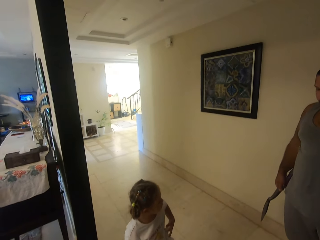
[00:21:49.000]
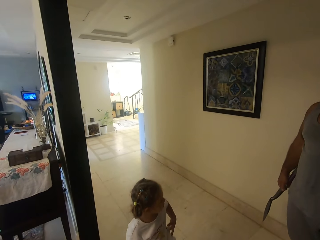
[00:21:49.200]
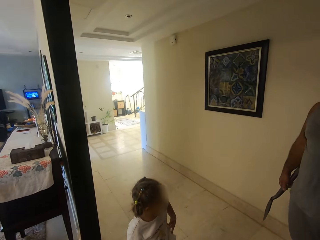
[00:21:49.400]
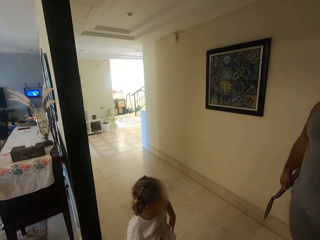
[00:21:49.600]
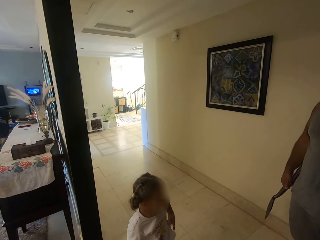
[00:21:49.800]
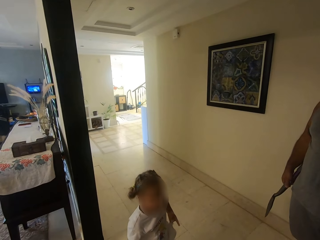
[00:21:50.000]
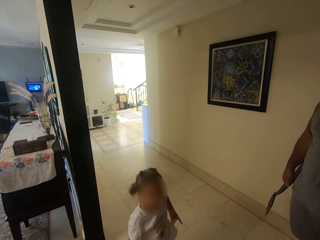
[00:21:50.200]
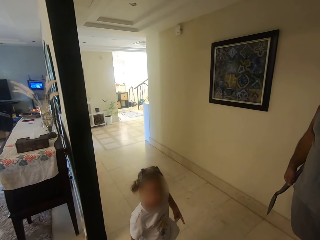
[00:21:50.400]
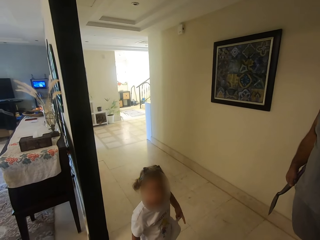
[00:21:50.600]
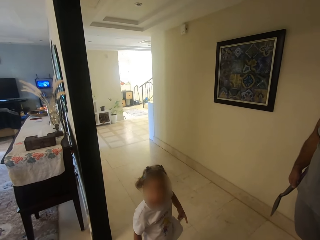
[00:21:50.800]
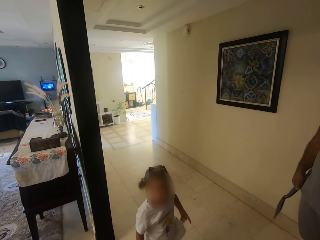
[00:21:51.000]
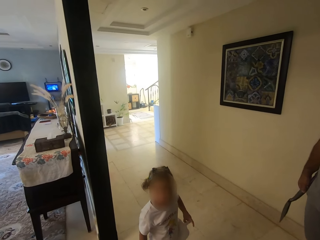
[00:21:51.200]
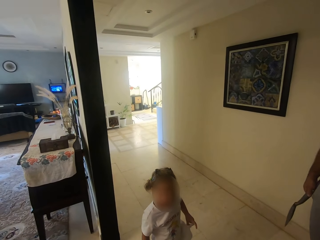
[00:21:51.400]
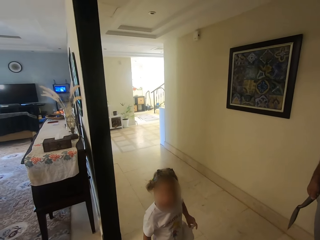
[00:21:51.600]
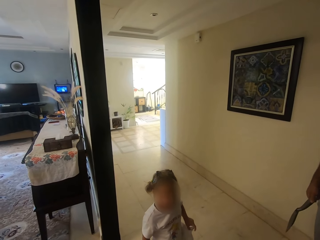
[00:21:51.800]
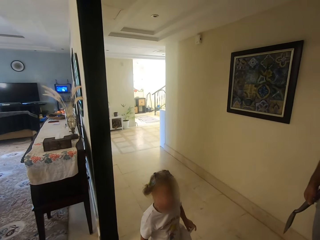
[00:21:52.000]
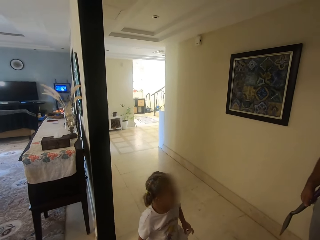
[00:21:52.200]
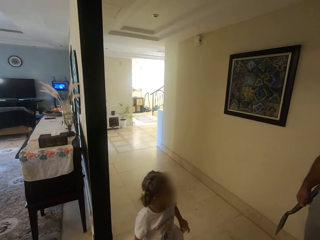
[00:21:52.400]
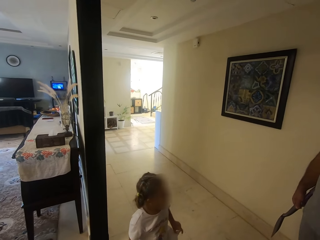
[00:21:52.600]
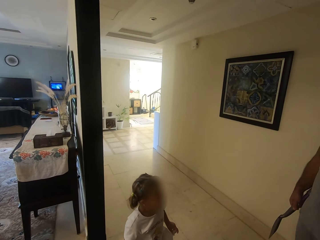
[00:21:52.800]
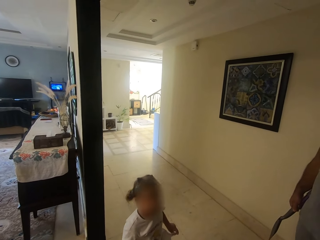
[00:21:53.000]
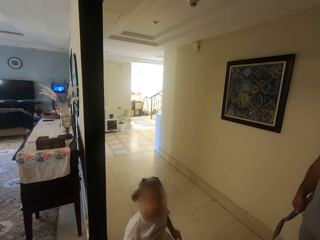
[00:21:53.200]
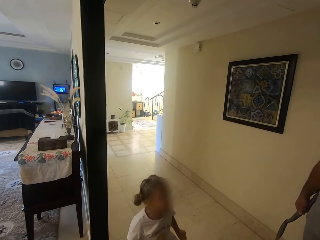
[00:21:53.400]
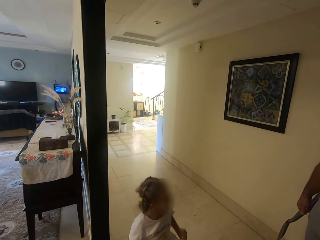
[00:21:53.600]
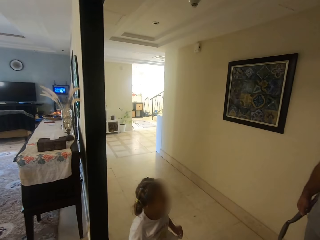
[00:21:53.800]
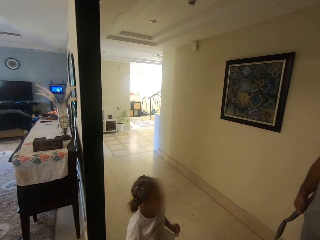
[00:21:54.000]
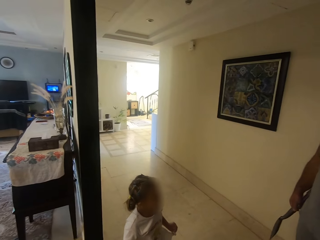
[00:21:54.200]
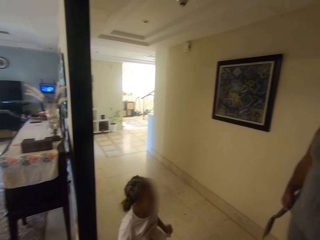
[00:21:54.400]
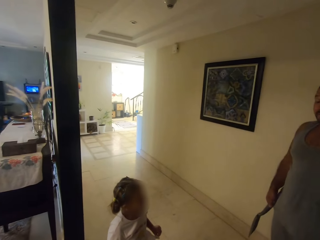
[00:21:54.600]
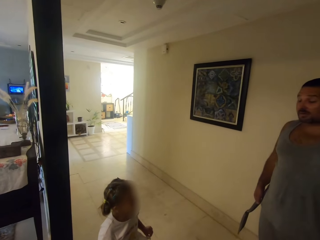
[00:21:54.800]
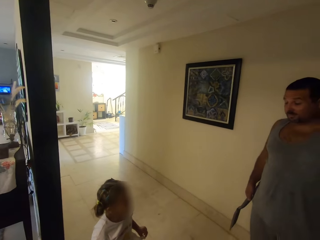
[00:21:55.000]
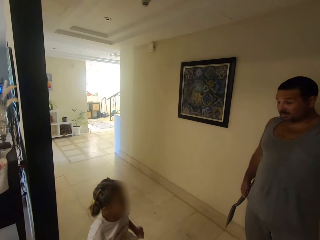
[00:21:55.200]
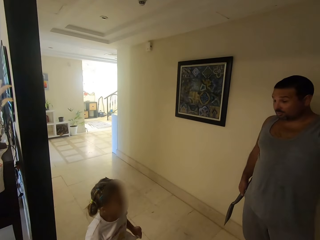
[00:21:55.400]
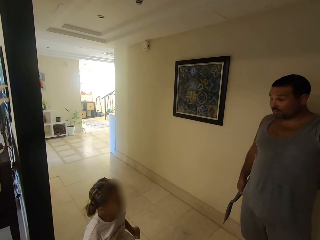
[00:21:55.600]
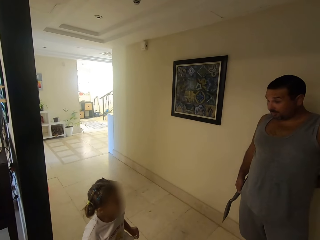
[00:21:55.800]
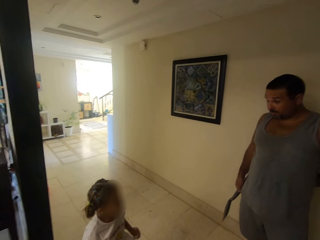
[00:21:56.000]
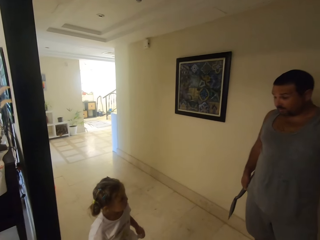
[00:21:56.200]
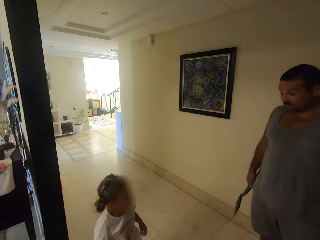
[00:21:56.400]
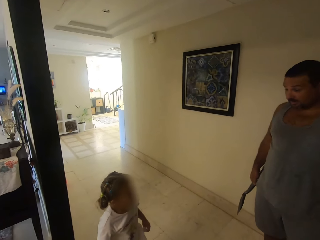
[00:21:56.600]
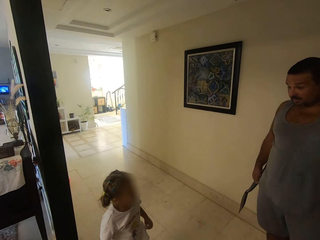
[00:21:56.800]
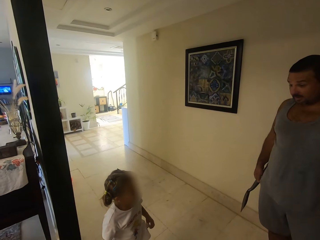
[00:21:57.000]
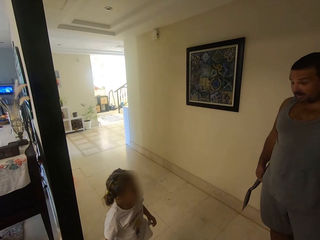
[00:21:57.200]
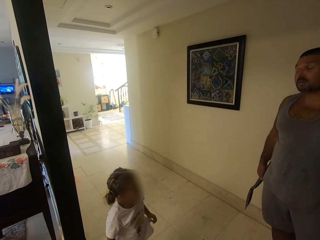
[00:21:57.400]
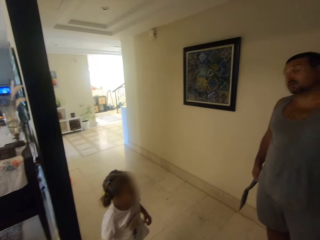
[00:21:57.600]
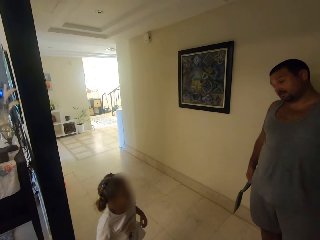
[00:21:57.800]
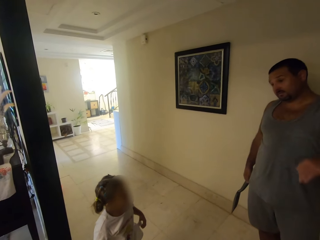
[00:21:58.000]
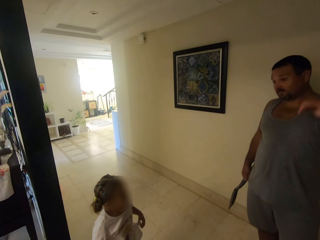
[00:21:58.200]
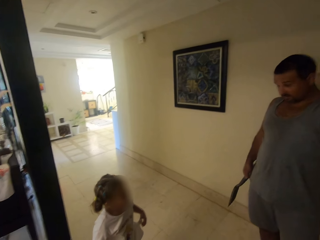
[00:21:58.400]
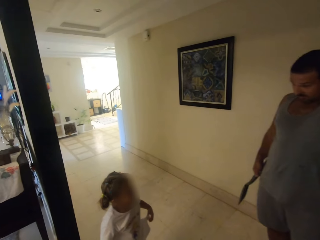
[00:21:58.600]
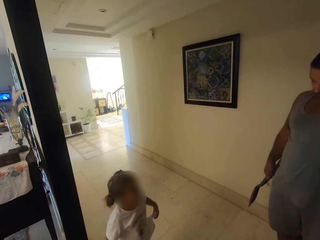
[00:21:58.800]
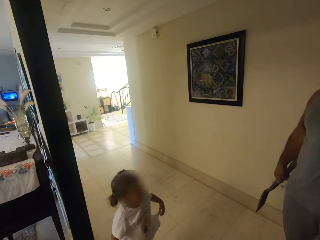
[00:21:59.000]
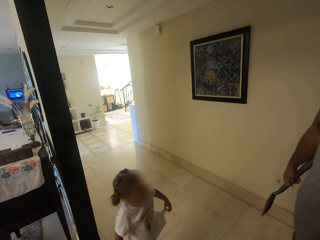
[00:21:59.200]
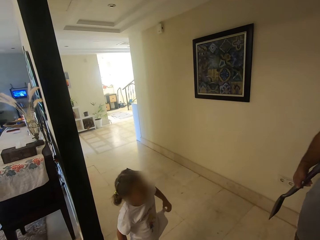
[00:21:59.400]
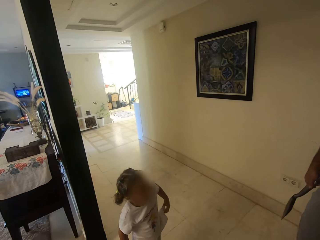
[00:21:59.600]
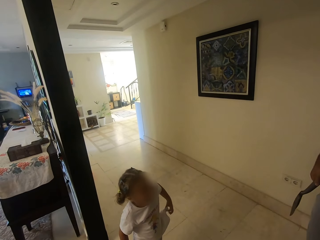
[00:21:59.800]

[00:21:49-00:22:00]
The camera wearer speaks to a person. The person speaks to the camera wearer. Another person speaks to the first person. The first person speaks to the other person. The other person speaks to the first person.

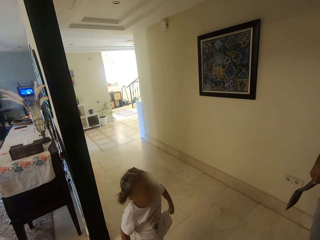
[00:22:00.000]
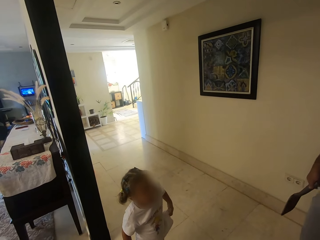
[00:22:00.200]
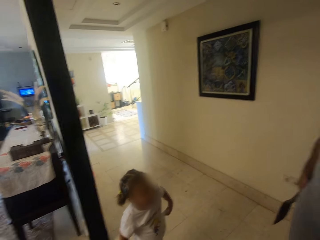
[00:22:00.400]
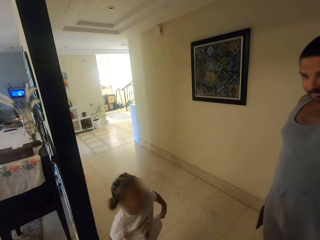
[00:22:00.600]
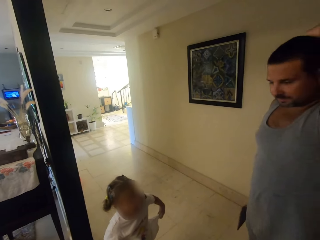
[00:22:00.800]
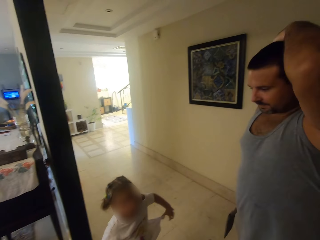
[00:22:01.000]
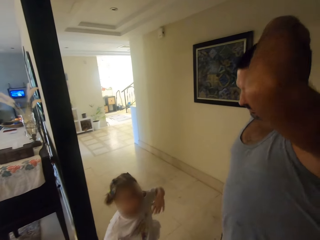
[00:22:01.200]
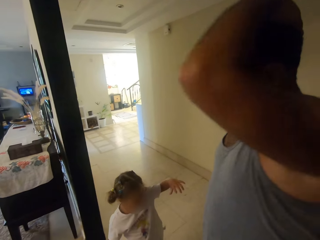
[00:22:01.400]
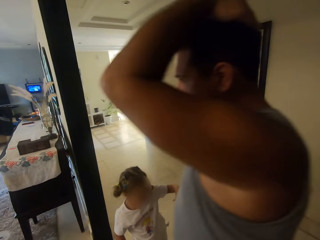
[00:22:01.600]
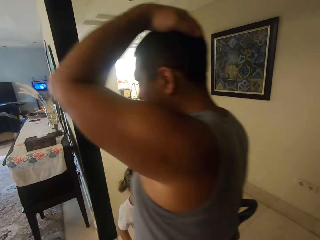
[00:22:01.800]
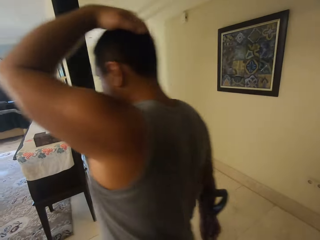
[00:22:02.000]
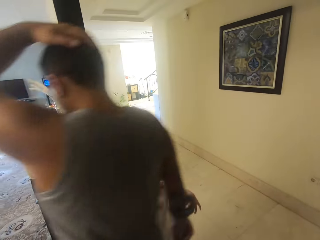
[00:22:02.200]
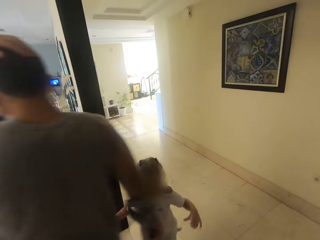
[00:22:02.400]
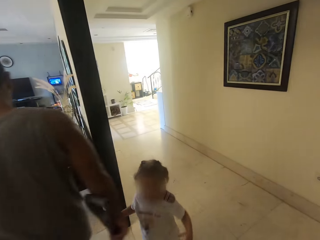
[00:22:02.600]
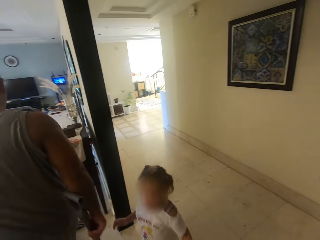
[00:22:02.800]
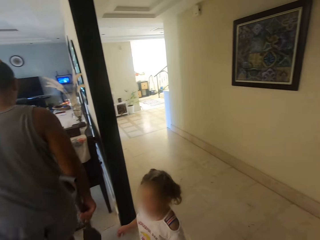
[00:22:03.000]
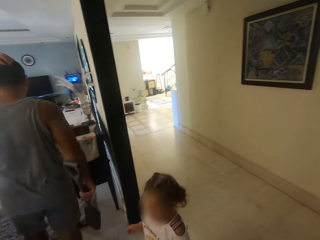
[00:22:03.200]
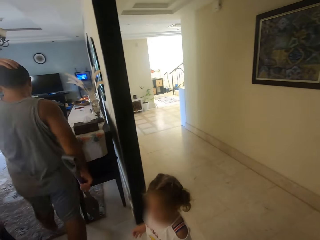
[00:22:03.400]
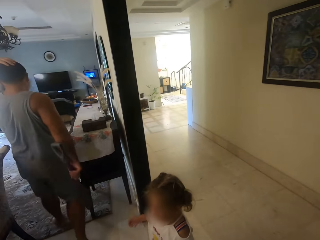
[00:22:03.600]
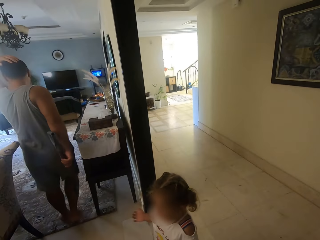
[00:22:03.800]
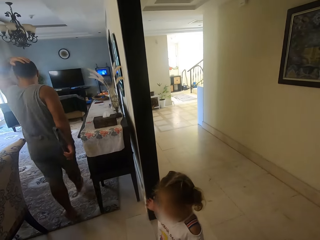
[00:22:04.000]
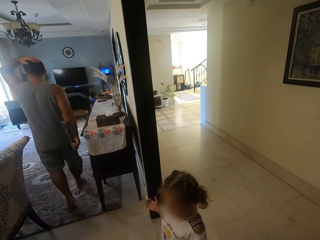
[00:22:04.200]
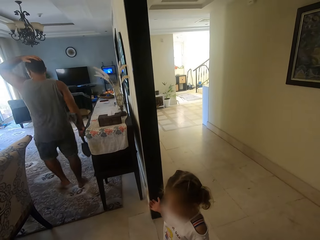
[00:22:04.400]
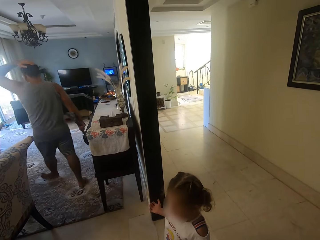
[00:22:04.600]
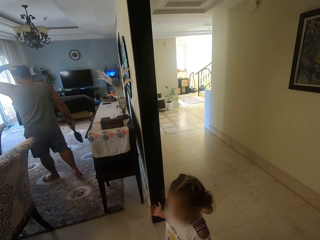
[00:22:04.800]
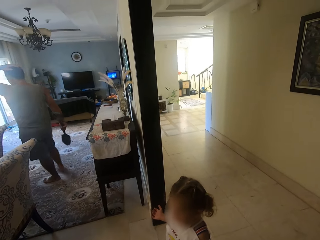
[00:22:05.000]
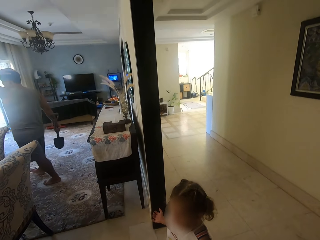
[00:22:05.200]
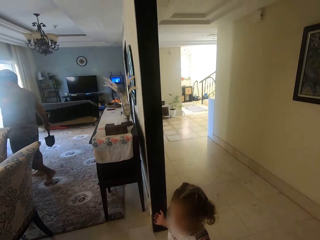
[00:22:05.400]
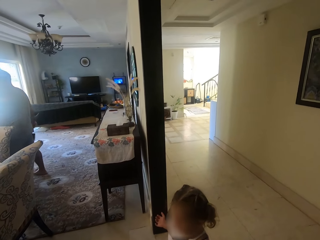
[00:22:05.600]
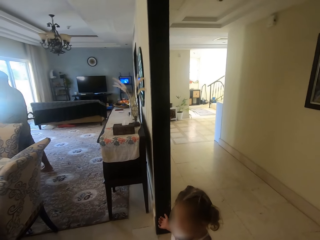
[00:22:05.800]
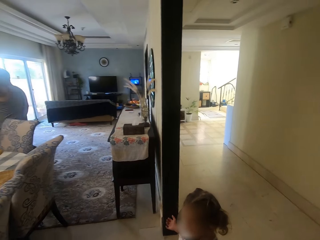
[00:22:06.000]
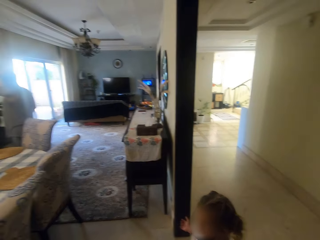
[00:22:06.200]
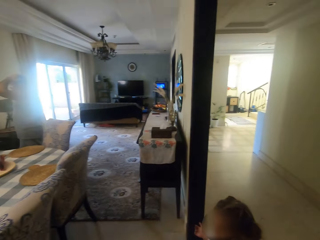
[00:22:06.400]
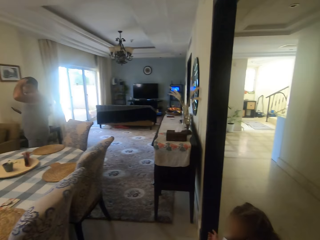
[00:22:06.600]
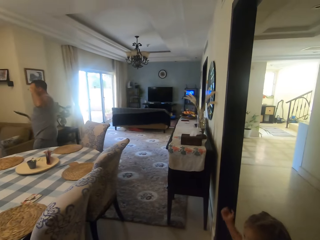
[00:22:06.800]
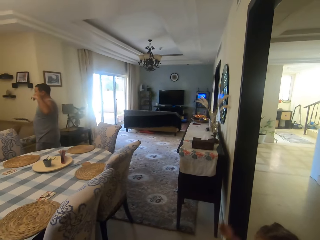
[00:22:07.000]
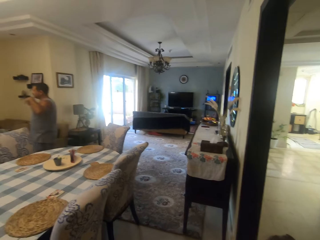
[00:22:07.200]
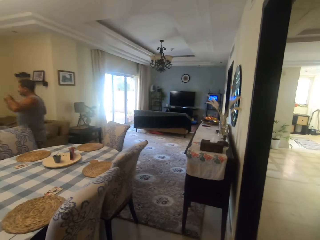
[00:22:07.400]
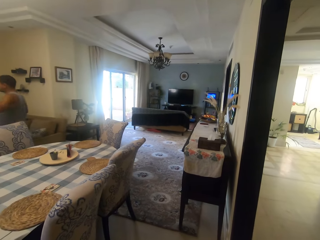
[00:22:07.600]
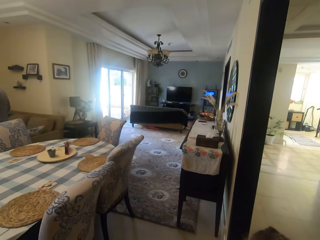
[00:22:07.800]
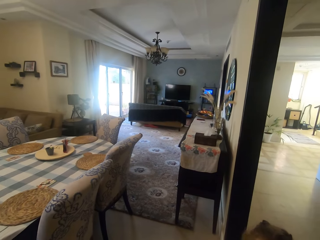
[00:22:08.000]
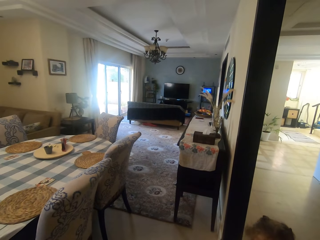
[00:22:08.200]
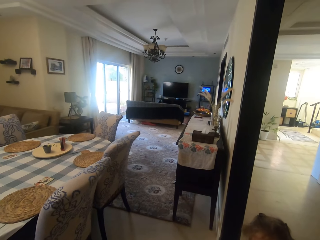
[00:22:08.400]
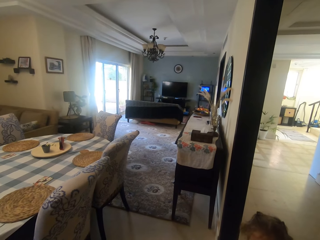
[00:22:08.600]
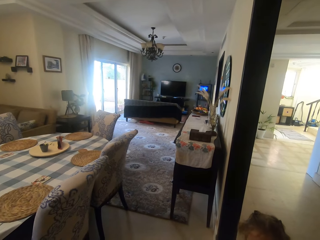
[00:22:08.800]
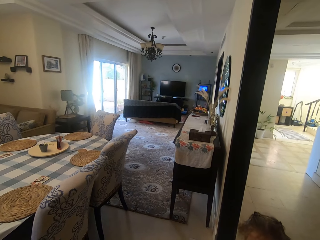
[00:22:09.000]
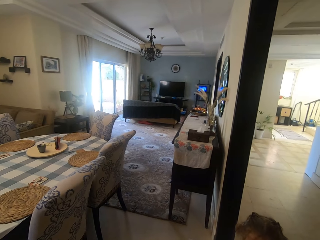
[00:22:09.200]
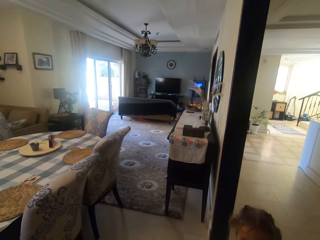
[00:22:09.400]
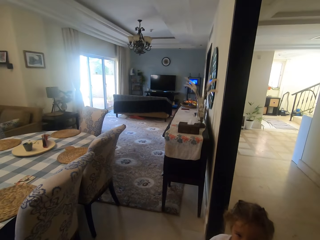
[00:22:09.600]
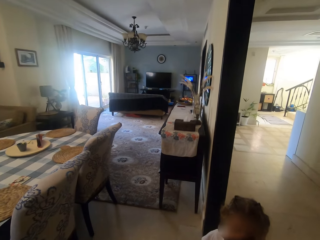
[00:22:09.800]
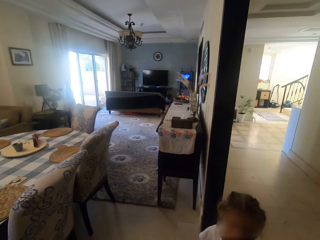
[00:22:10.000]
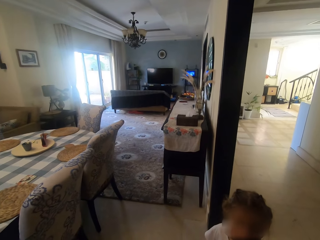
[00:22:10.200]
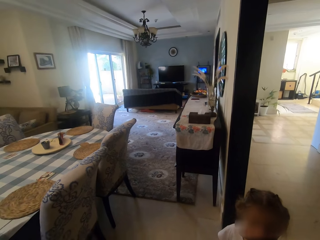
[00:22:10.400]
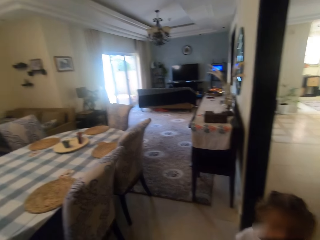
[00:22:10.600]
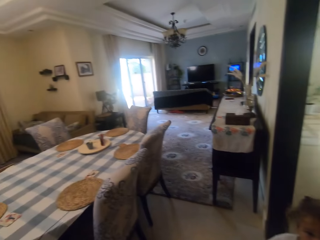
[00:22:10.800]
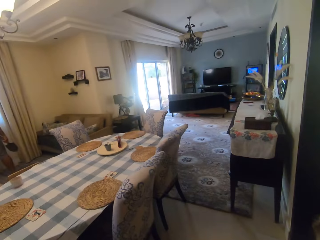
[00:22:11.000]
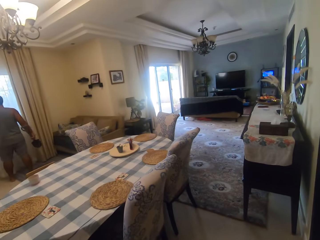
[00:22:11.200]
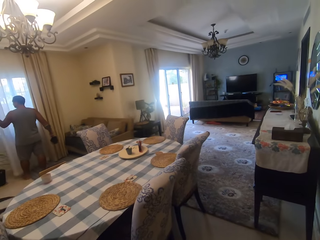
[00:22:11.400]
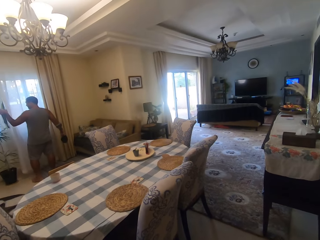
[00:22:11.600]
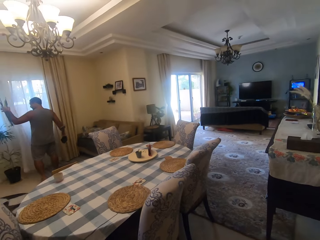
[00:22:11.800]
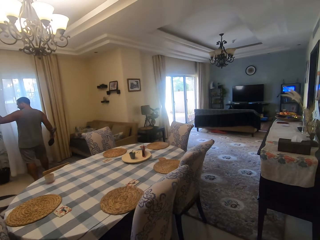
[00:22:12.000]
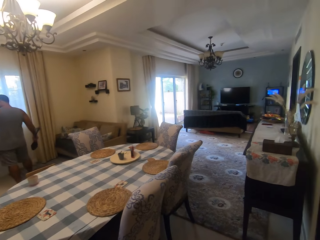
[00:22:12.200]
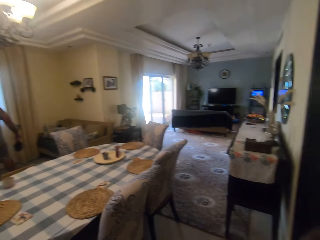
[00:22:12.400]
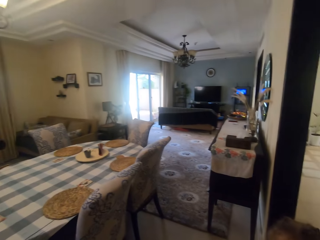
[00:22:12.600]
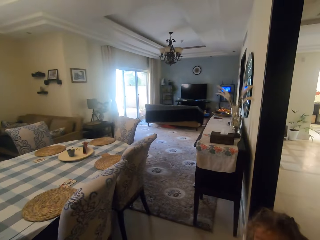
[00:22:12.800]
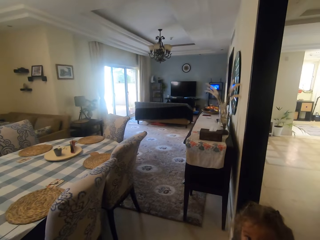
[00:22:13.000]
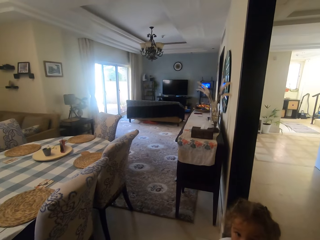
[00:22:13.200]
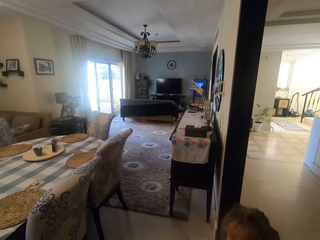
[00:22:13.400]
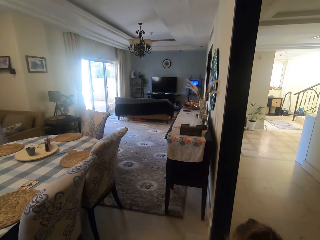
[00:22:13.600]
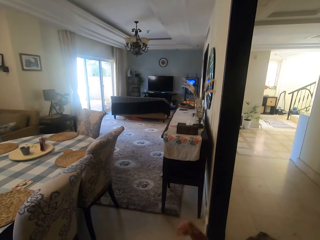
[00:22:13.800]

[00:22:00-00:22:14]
A man walks away. A child speaks to the man. The camera wearer converses with the child. They look at the man, and look around. The child speaks to the camera wearer. The man pulls the curtains.
